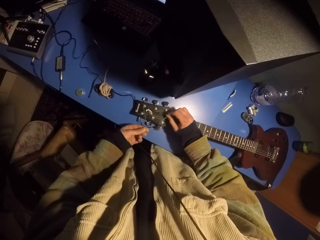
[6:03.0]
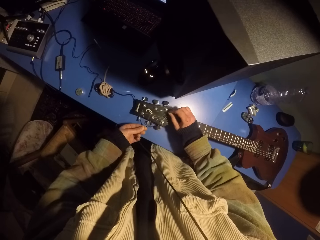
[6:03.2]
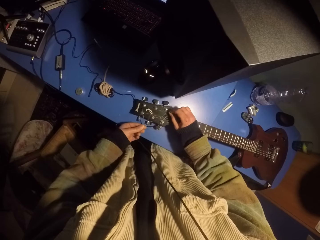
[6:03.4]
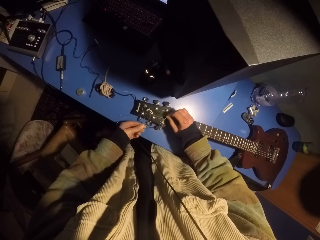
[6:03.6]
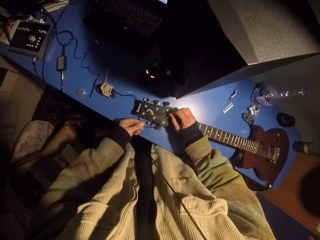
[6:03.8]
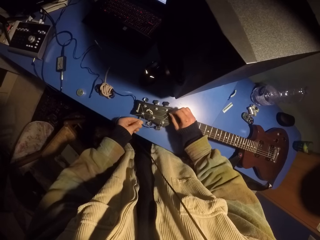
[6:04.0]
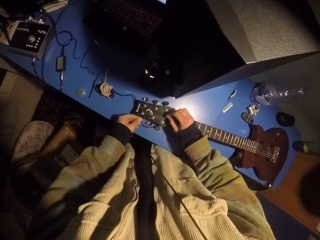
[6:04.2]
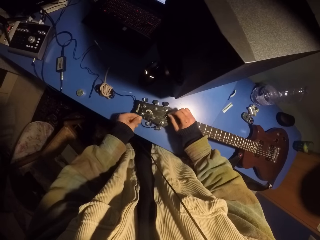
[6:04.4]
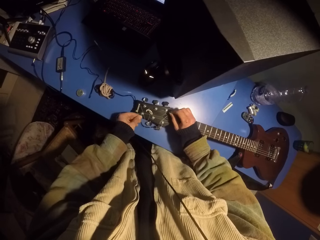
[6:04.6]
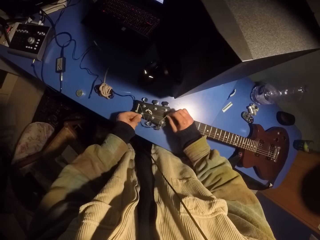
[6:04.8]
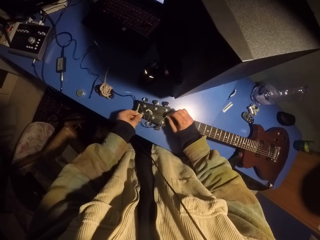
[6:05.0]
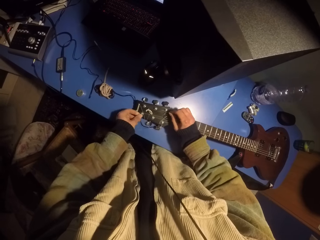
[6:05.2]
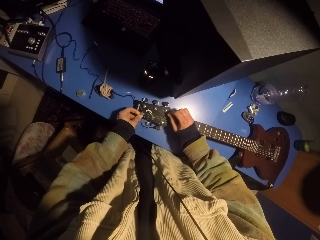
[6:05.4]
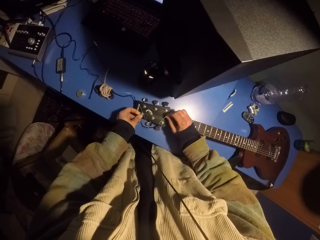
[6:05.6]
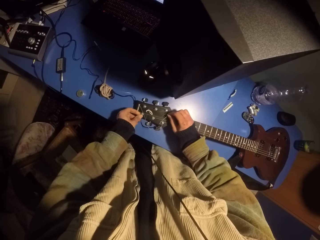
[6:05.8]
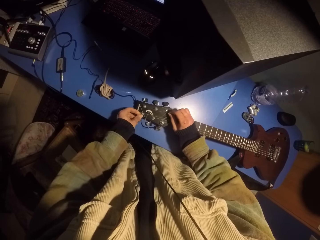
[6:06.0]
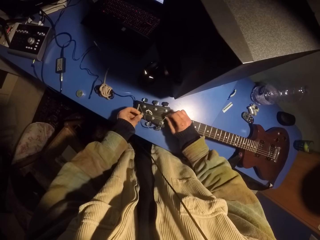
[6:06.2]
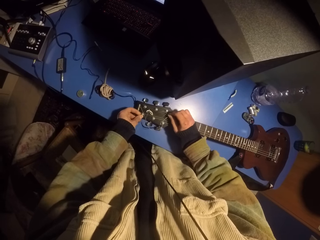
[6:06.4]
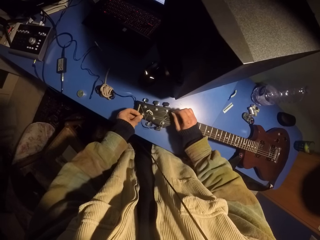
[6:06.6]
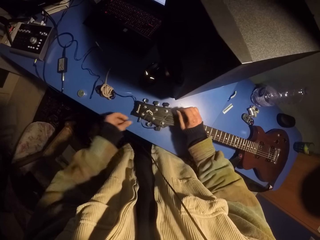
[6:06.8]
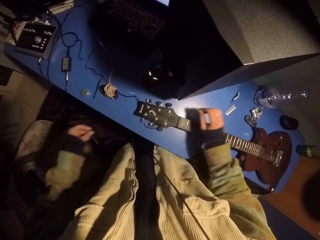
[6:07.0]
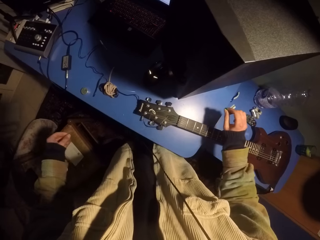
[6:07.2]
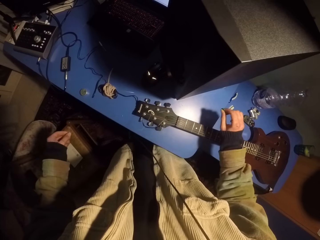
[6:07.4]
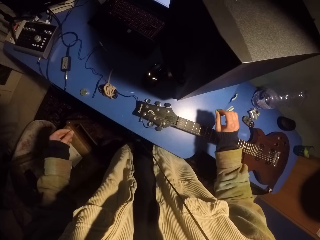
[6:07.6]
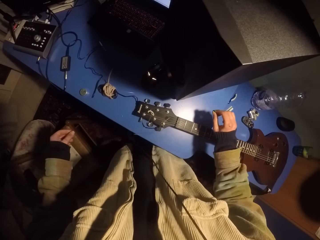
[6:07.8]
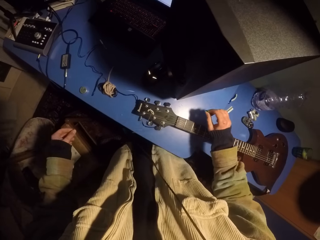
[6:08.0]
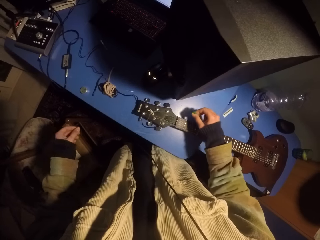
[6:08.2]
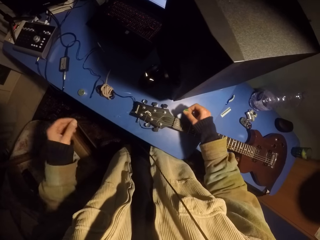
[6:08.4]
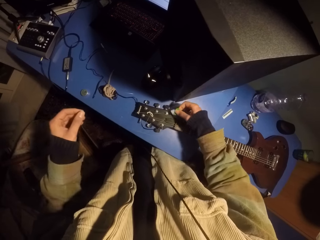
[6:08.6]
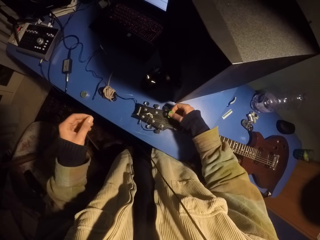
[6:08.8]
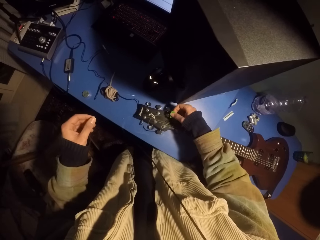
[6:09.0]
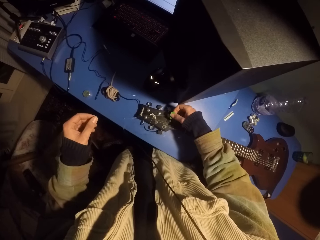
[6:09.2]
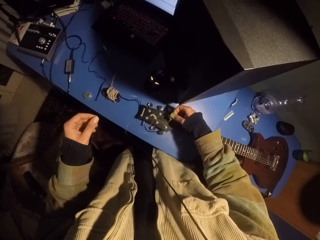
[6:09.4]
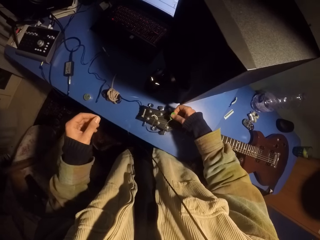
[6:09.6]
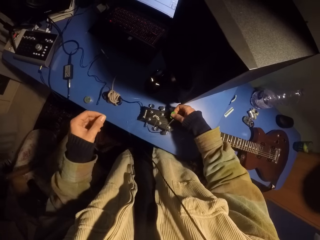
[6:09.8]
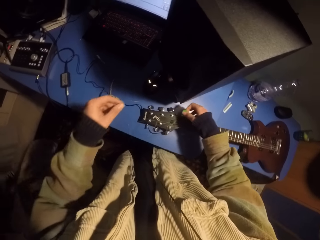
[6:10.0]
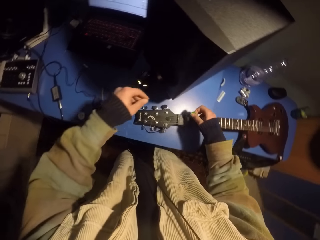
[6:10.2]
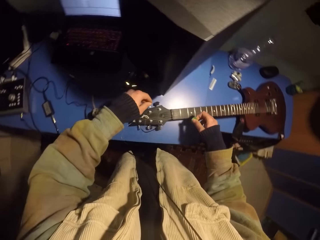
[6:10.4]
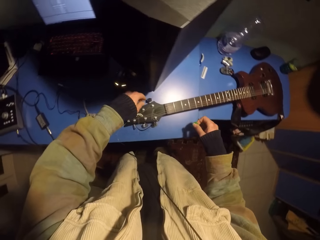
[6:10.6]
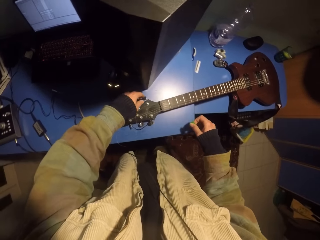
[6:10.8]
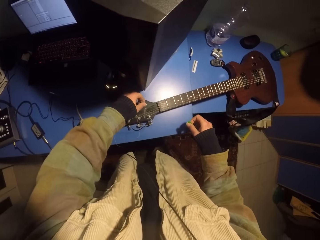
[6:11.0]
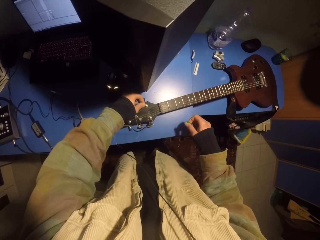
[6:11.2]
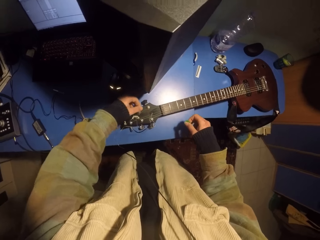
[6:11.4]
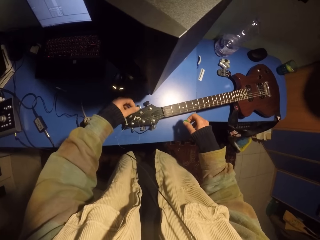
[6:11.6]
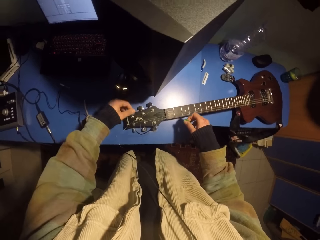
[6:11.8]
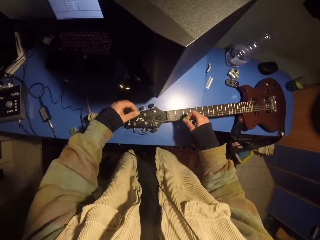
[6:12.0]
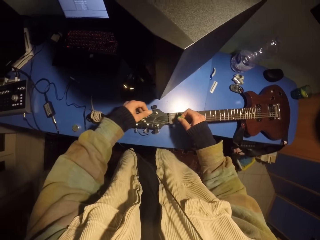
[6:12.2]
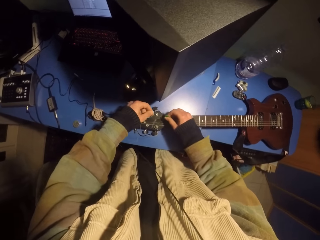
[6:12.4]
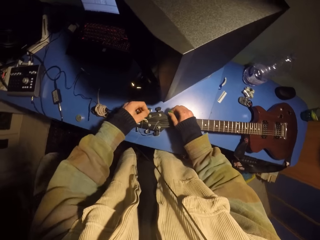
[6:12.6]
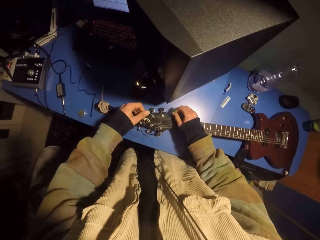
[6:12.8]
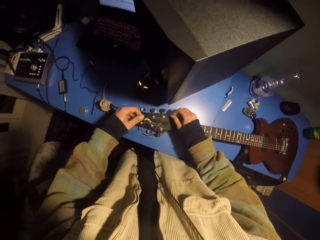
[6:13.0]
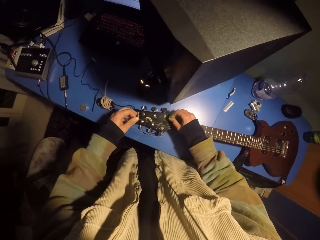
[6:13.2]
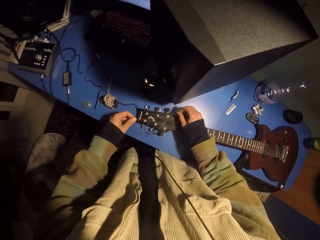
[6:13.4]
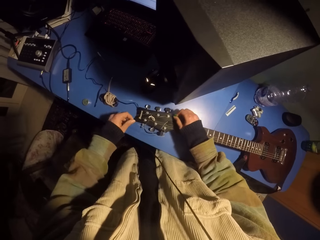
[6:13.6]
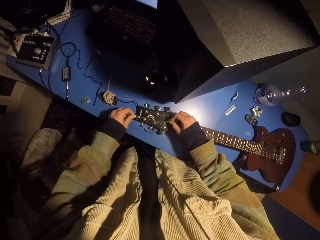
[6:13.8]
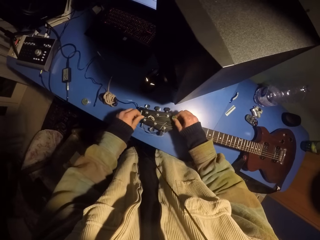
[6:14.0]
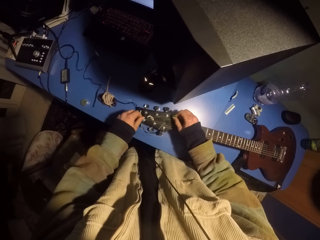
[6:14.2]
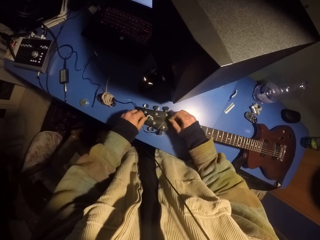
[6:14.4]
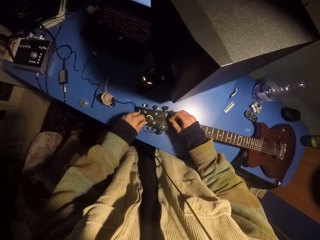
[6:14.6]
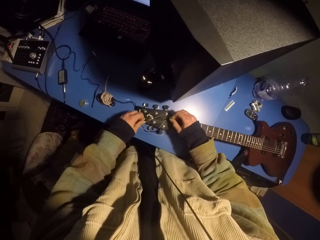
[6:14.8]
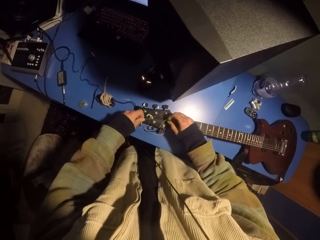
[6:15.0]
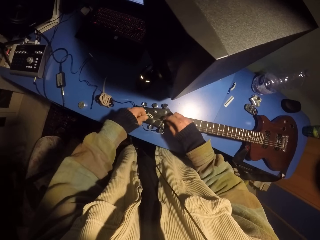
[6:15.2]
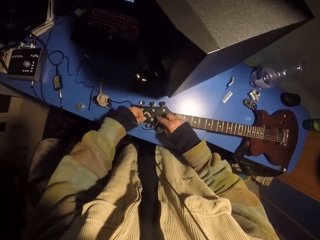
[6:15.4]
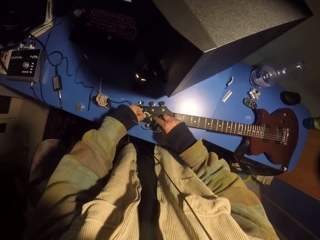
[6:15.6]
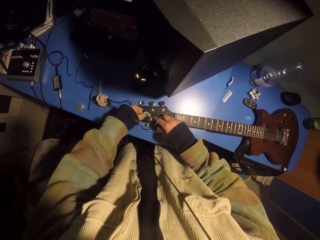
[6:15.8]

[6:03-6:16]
The camera wearer moves the guitar strings.

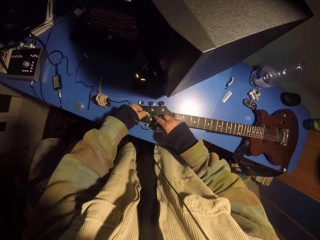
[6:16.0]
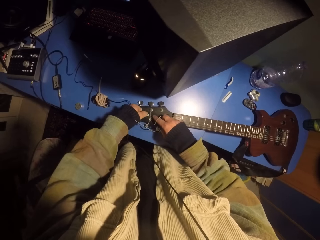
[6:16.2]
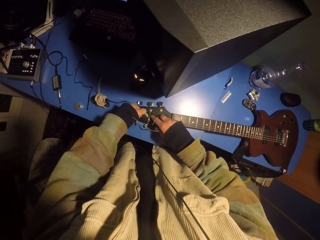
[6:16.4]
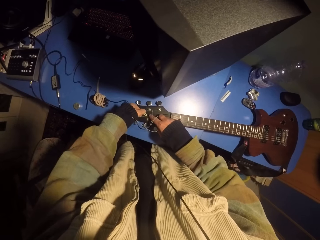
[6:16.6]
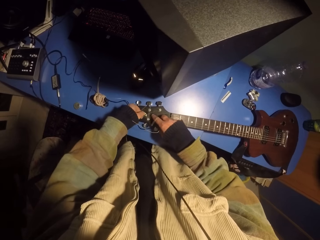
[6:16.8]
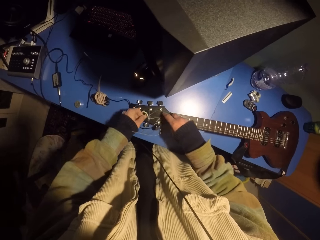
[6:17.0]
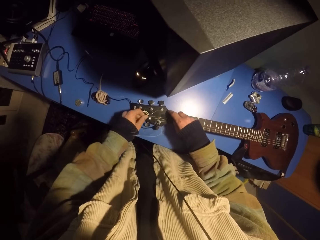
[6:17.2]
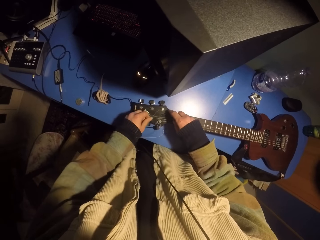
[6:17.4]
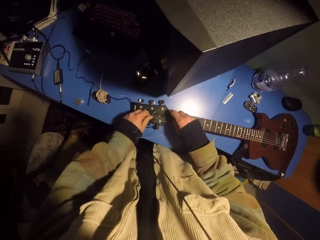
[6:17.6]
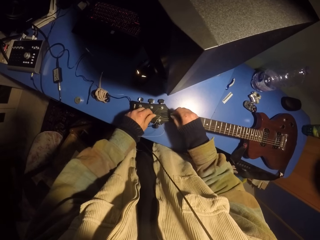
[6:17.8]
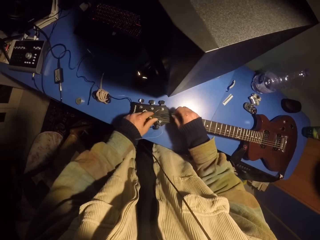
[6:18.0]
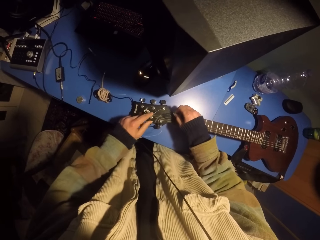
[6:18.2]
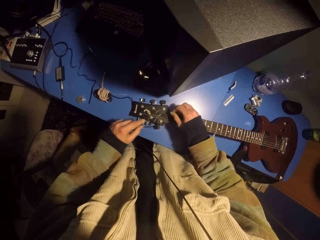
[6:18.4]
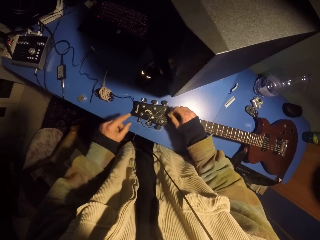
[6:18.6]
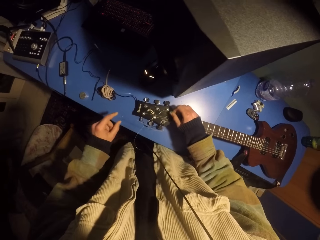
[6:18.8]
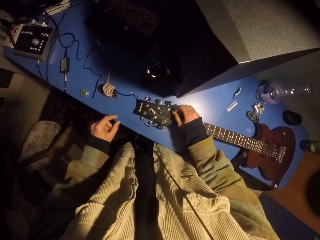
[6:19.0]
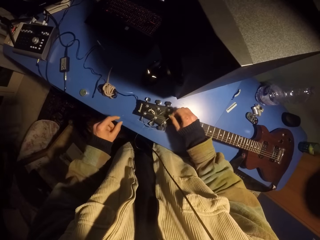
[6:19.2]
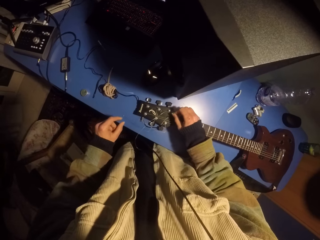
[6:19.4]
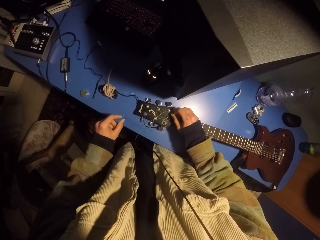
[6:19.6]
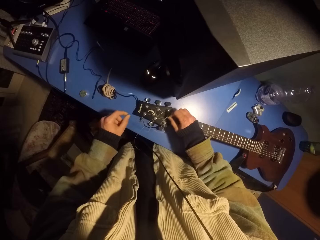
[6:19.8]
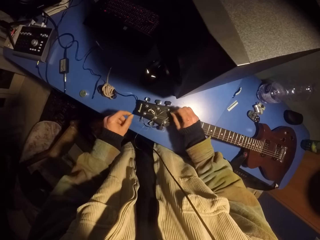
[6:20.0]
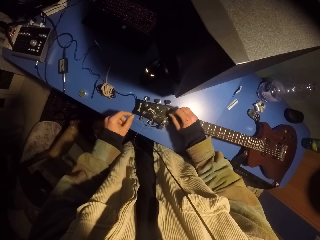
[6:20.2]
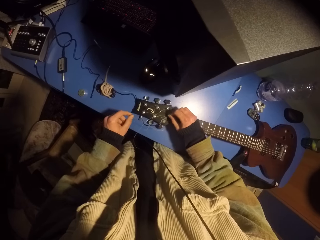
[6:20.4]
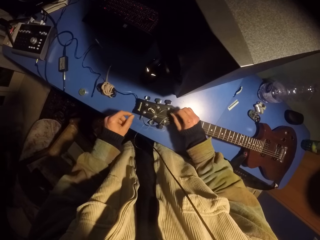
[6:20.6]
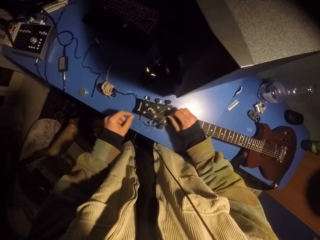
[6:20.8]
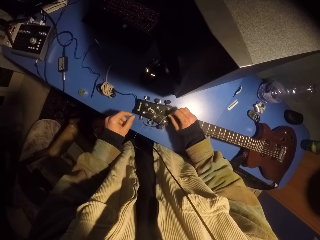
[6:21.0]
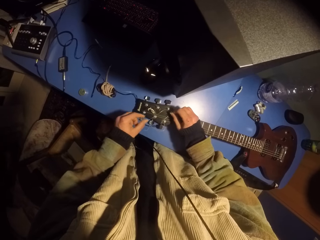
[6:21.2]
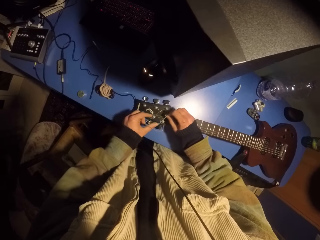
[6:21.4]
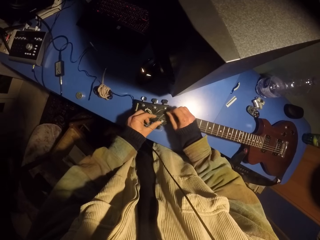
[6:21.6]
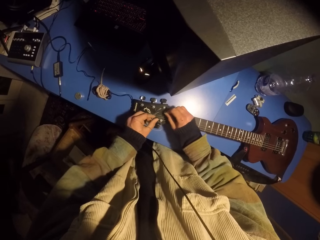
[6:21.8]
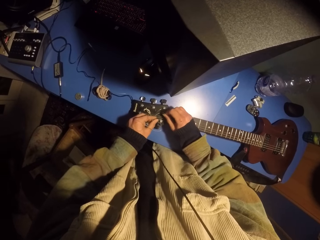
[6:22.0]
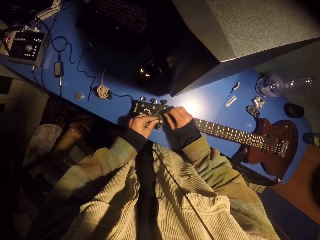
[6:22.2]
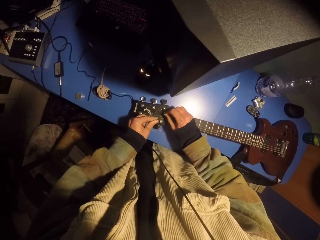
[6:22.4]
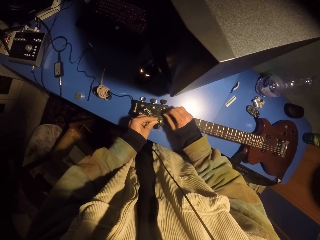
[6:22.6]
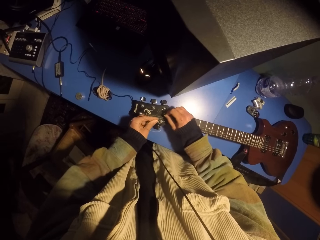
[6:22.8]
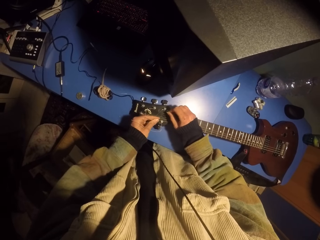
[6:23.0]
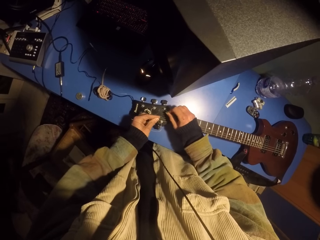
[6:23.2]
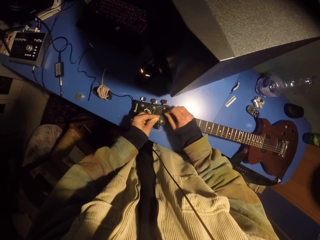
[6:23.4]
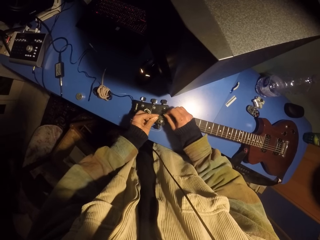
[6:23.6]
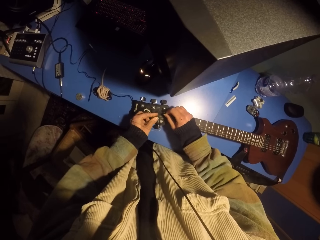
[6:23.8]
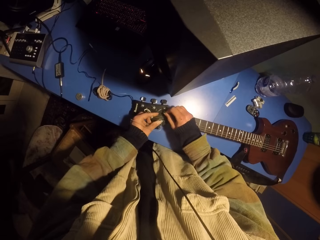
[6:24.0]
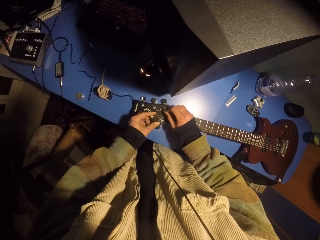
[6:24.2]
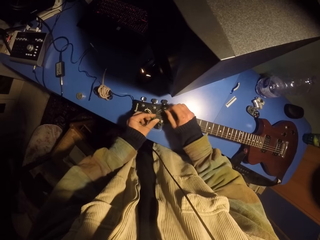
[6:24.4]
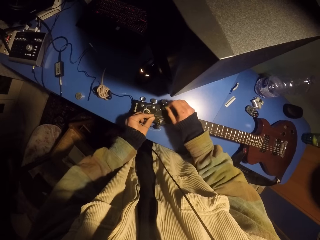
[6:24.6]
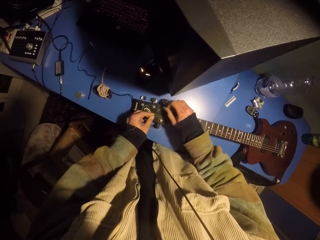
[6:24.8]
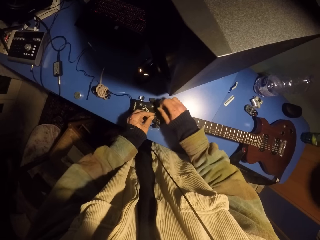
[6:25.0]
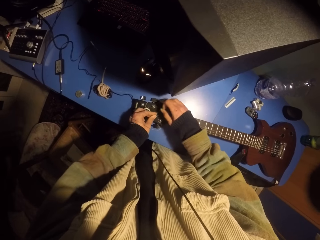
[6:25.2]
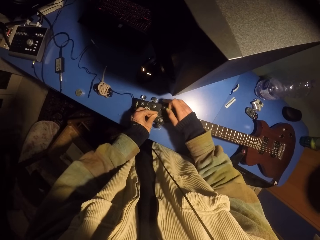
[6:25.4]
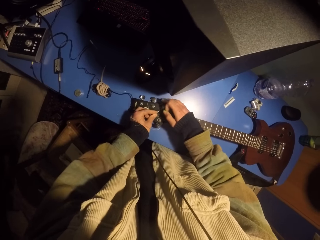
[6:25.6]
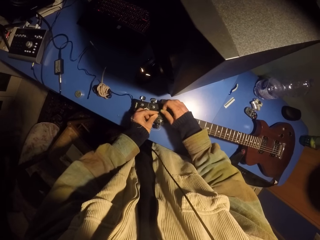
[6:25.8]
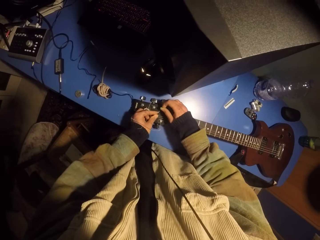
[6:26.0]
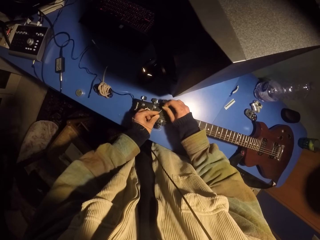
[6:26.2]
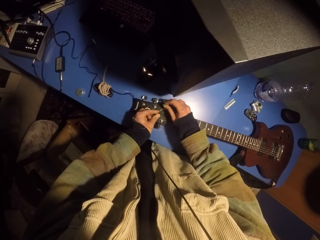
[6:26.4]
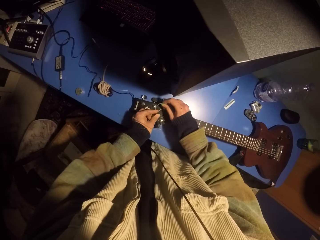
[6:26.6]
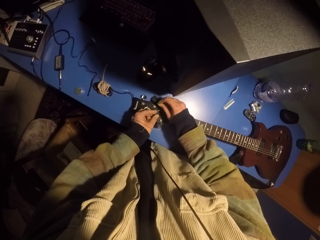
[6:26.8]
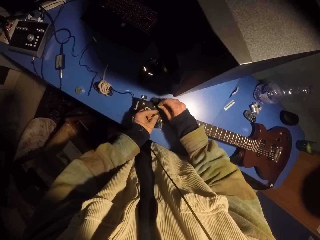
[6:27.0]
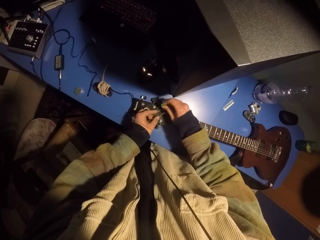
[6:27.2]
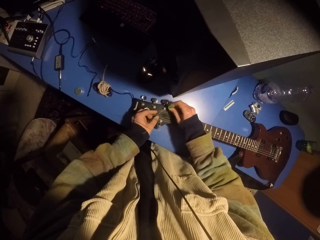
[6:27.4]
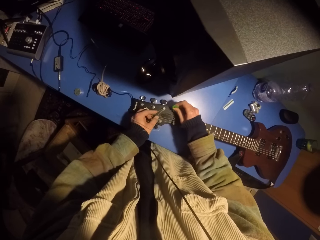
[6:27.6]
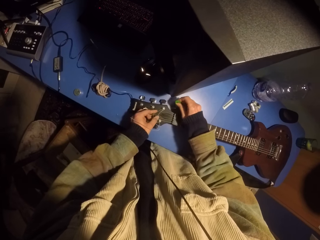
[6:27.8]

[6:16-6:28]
The camera wearer plays the guitar with a pick. They move the guitar strings.
